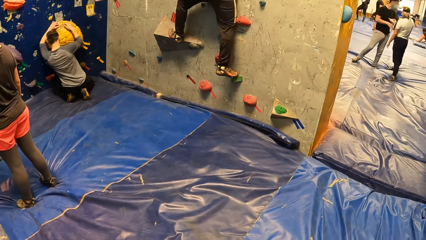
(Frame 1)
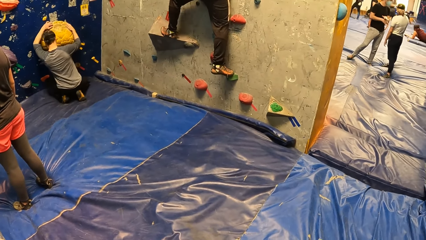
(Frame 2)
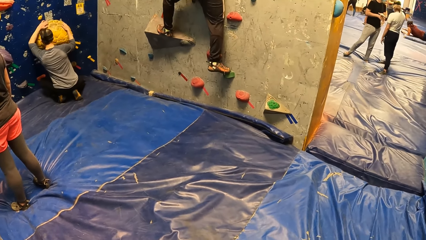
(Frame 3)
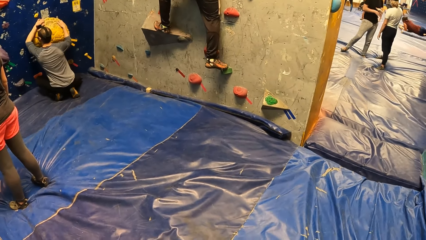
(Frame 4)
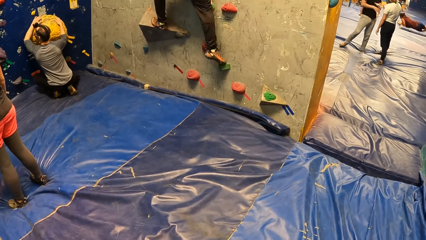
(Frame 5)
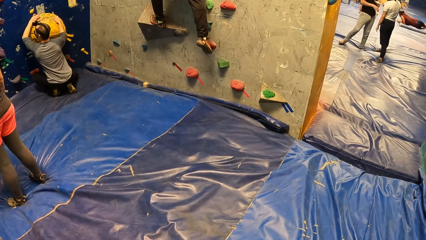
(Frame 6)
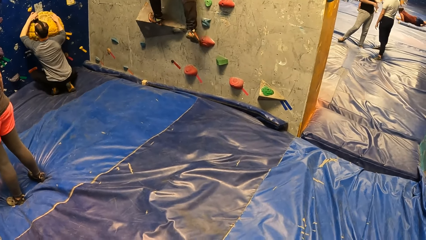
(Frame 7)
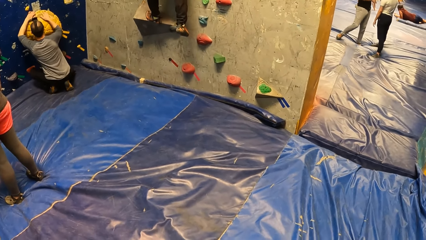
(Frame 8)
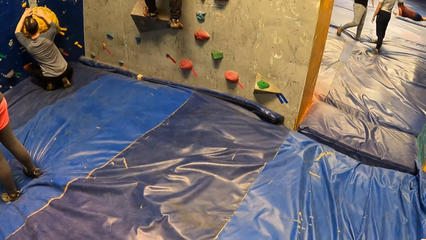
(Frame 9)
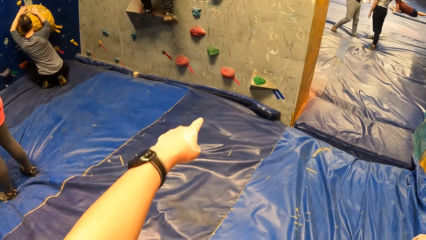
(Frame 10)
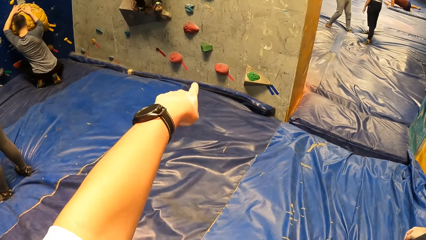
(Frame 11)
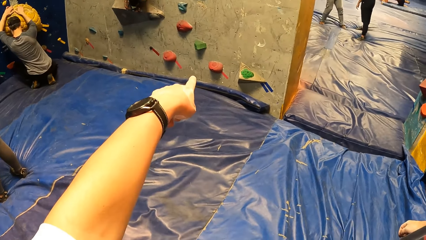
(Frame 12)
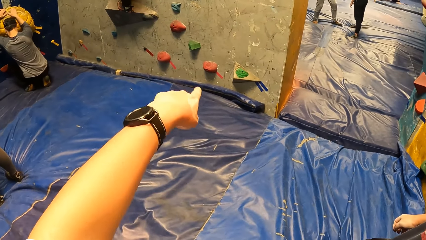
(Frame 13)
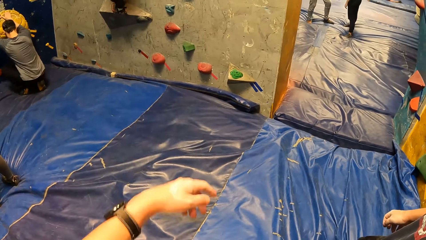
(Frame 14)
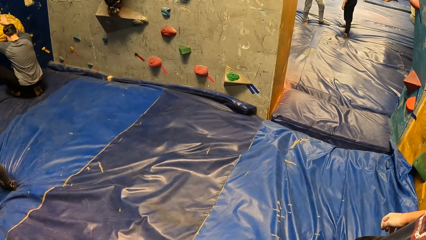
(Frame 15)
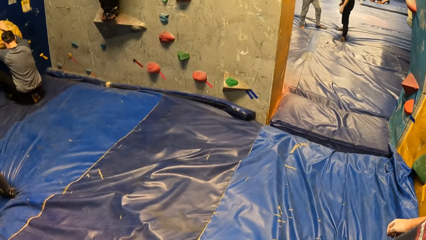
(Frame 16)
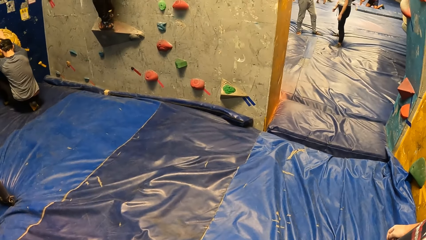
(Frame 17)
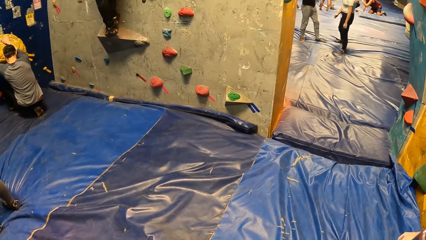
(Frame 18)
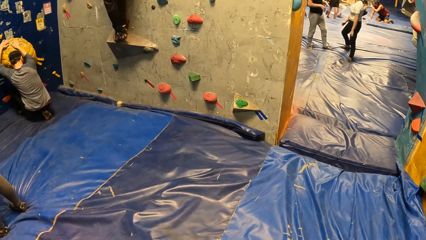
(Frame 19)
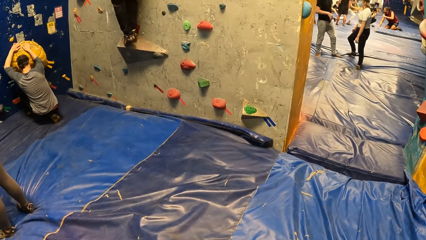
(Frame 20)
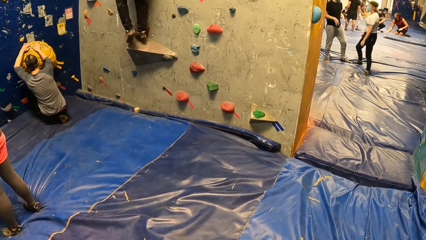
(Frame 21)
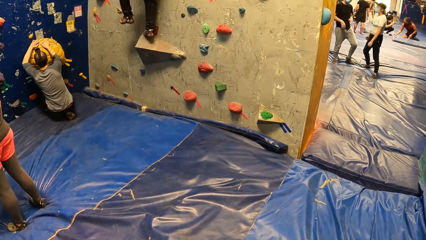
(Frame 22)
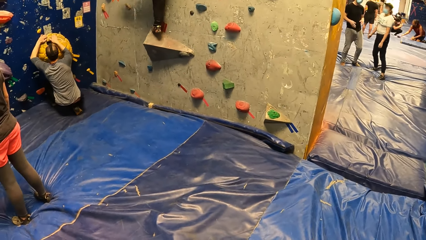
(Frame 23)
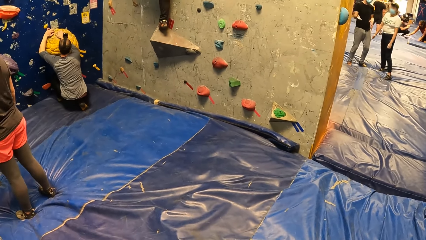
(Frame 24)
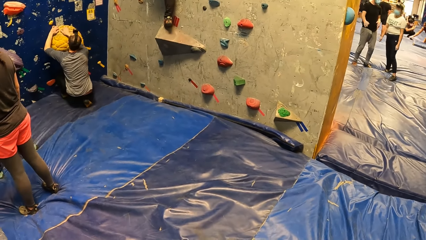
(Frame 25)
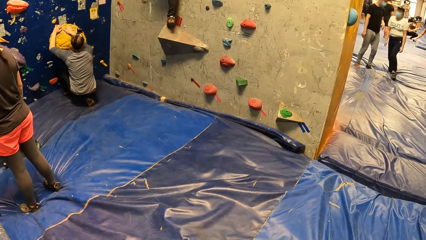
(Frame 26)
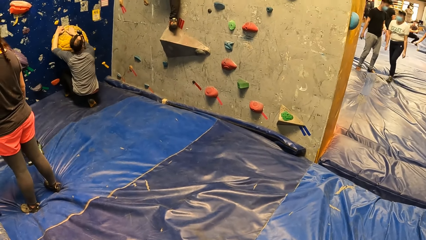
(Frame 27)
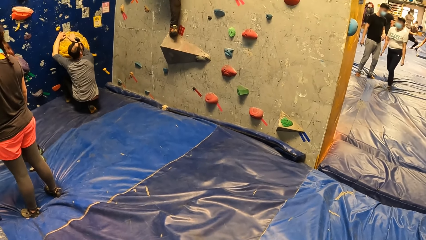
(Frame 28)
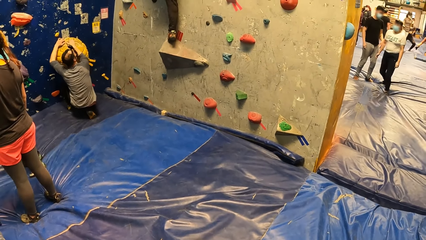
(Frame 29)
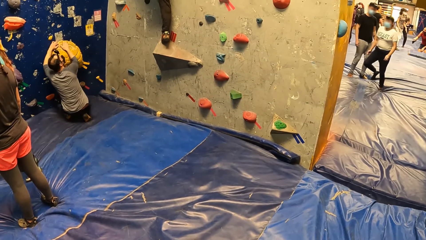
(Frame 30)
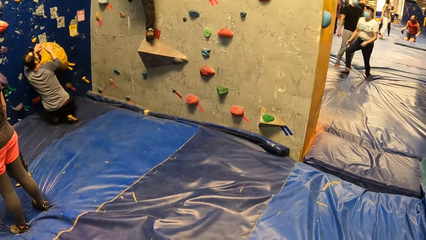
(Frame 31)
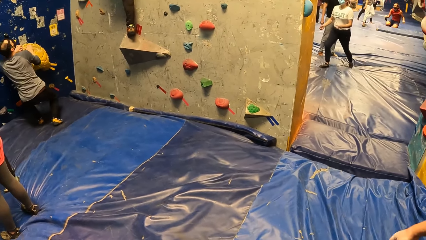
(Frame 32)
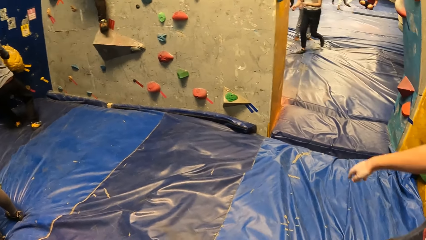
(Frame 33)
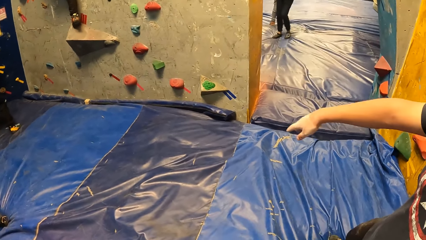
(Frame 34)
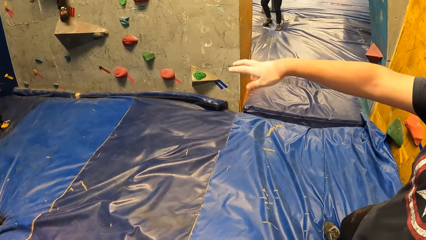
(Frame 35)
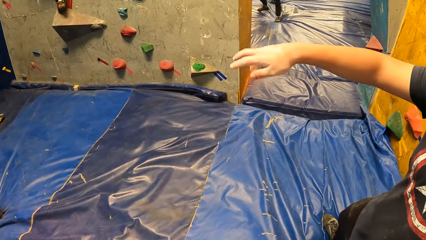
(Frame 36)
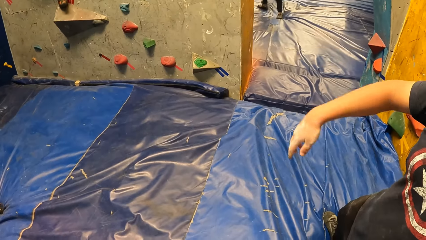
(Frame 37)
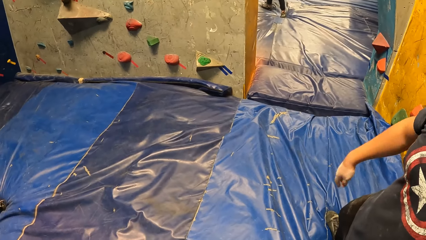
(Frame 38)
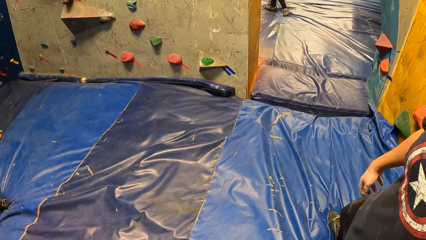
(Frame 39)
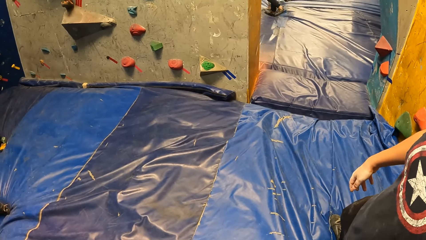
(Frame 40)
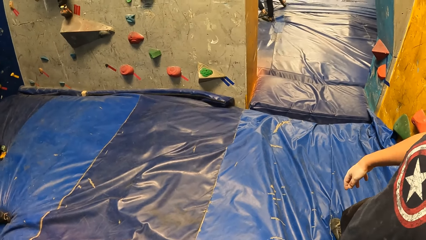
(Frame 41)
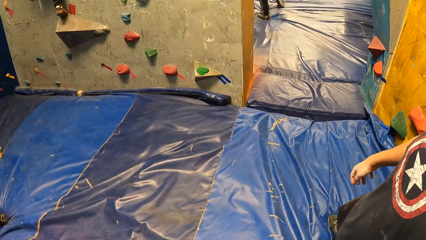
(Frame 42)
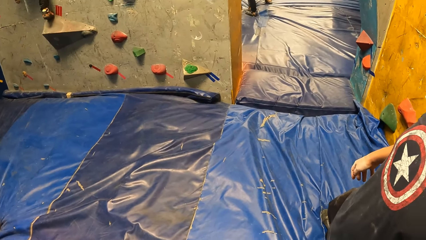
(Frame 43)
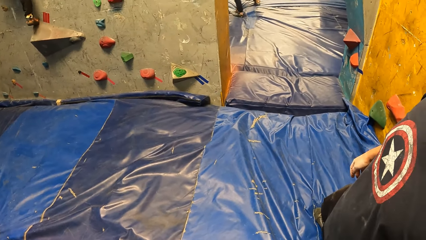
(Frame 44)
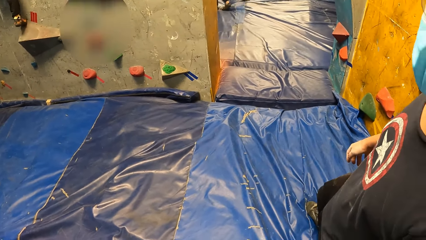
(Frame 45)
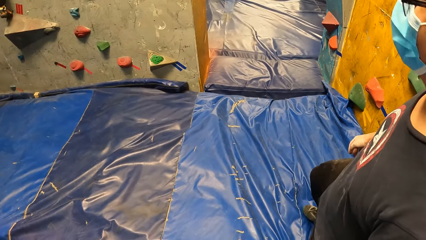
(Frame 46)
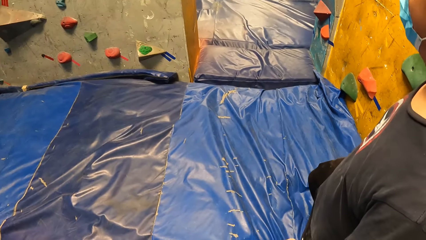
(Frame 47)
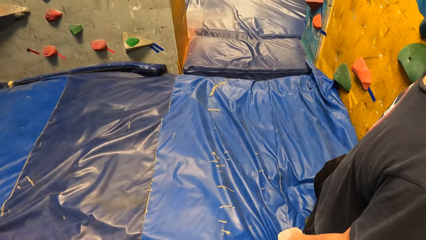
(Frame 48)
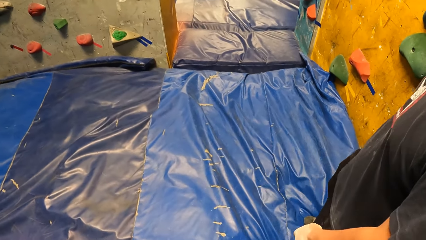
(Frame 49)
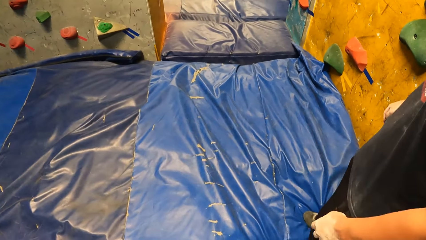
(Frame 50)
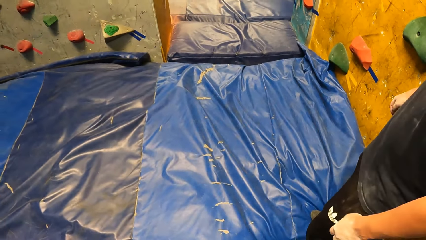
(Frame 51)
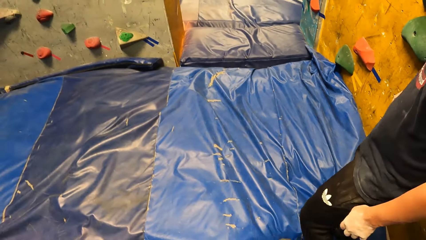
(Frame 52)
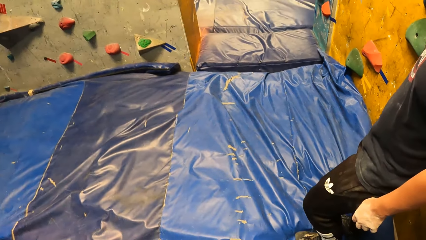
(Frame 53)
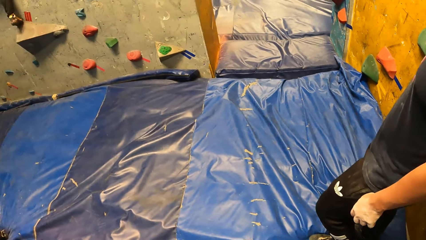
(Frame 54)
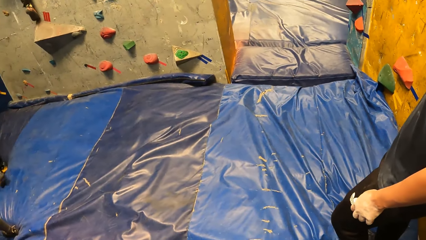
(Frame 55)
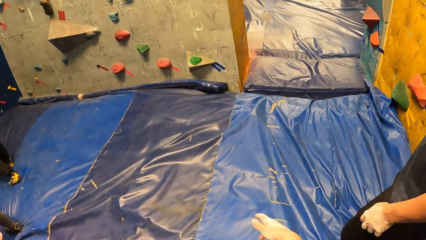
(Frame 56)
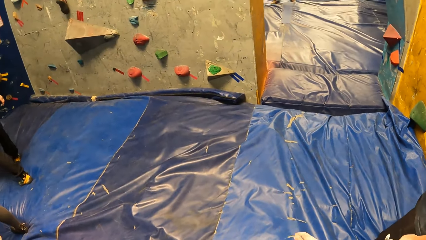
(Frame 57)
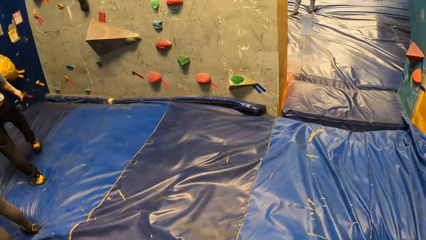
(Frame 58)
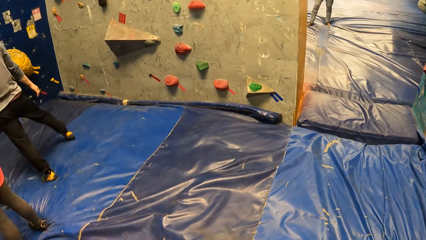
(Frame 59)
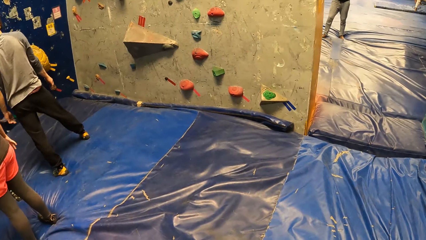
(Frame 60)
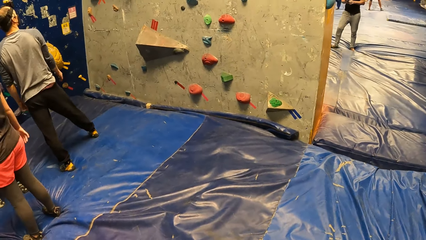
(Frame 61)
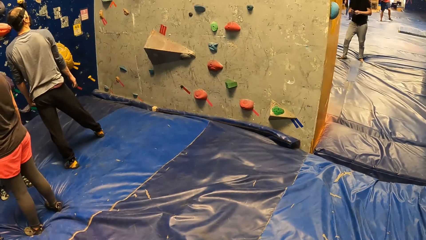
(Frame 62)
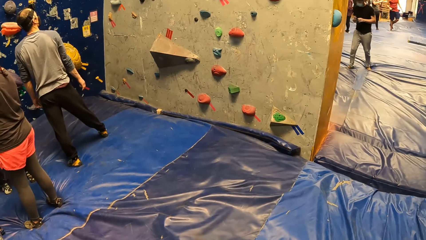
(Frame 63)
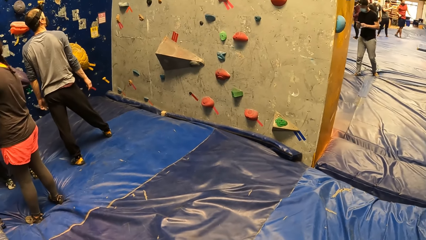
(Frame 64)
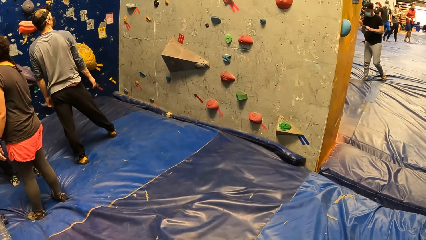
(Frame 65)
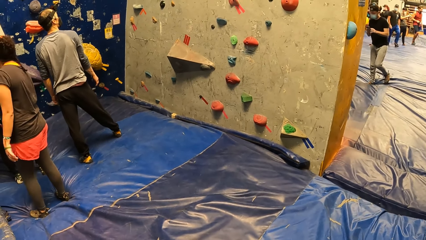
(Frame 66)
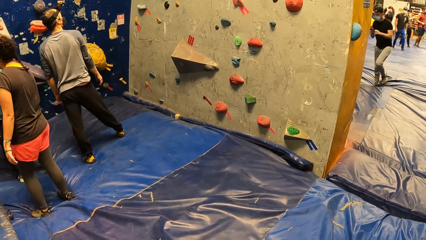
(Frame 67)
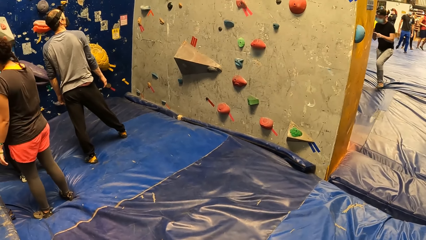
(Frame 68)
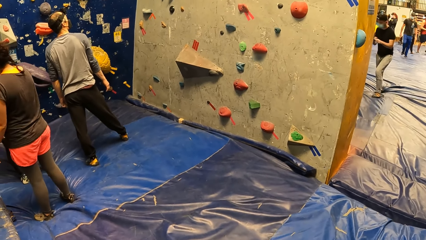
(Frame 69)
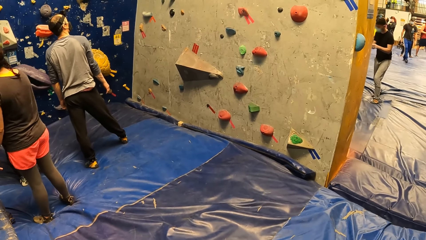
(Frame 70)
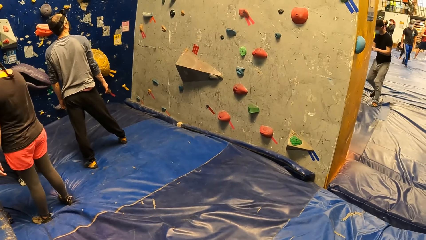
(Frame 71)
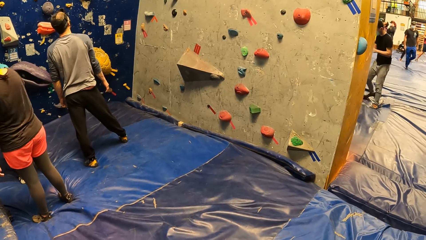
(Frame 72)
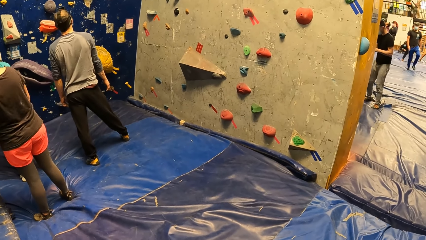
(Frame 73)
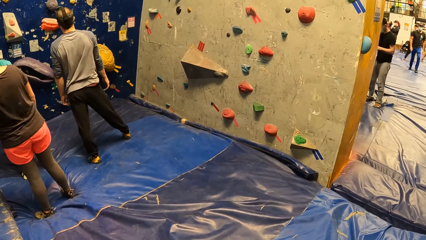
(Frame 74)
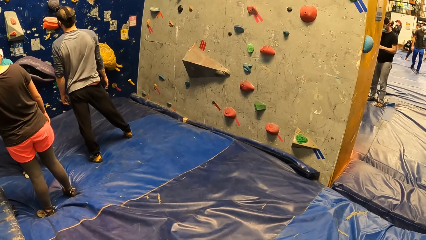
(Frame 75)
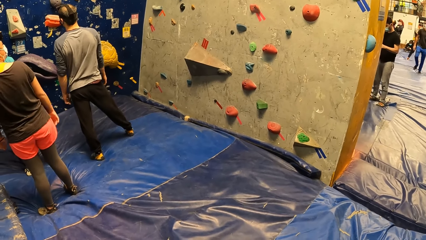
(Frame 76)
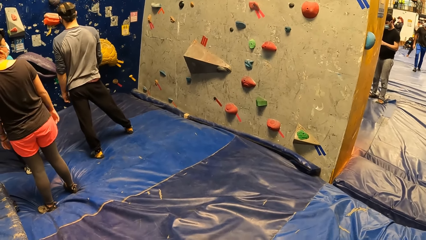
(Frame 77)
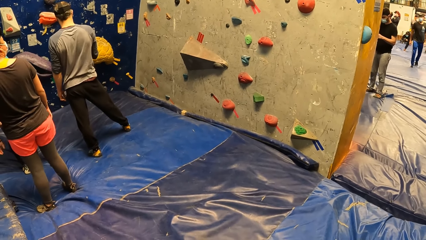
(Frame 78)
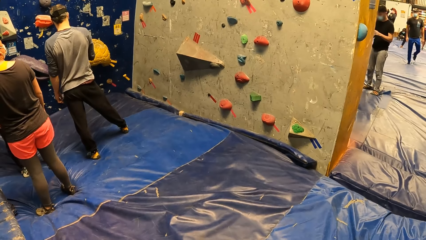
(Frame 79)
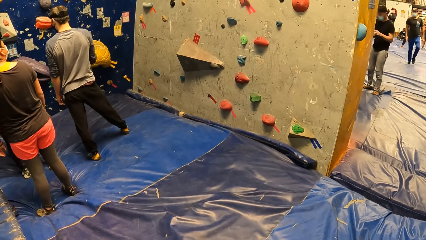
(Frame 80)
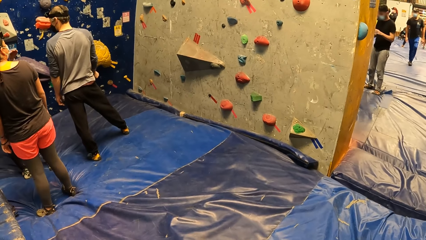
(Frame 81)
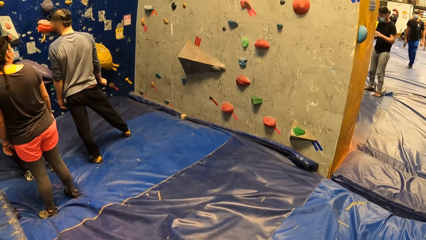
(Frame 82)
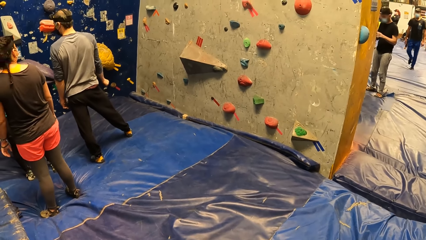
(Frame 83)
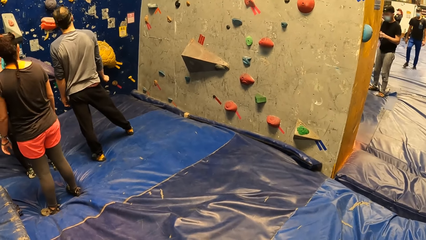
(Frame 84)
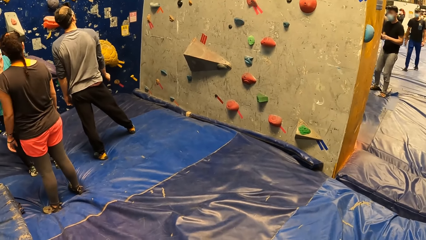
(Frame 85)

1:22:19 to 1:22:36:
A man holds a yellow stone. The camera wearer points with his left hand. He raises his hand. He looks around. He interacts with another man. He looks around.
